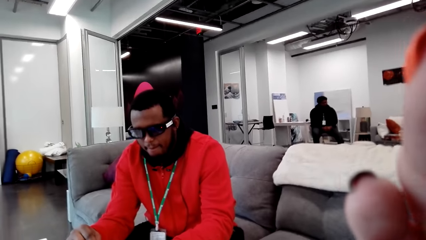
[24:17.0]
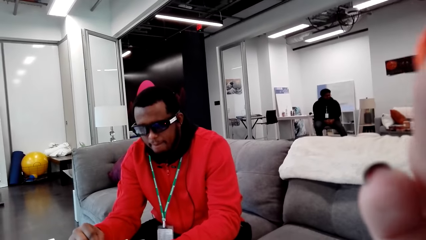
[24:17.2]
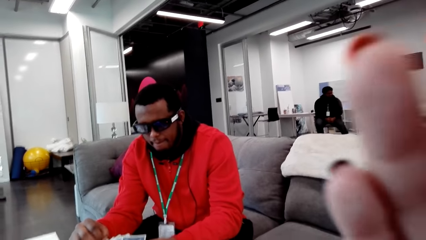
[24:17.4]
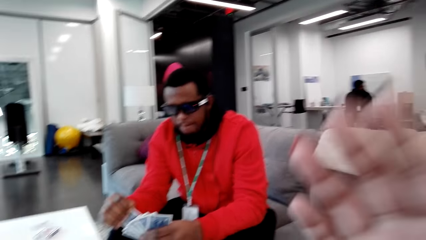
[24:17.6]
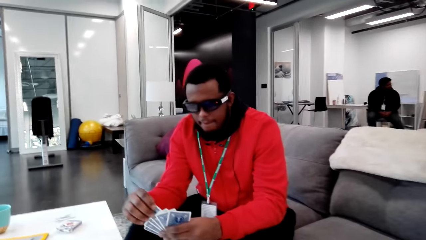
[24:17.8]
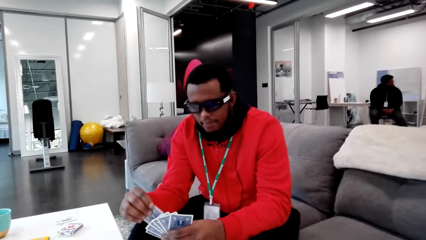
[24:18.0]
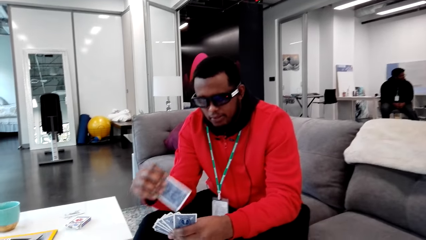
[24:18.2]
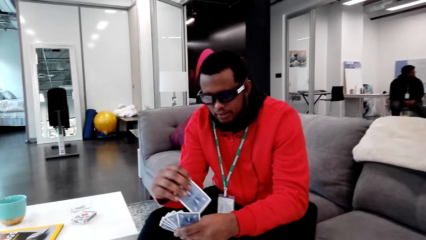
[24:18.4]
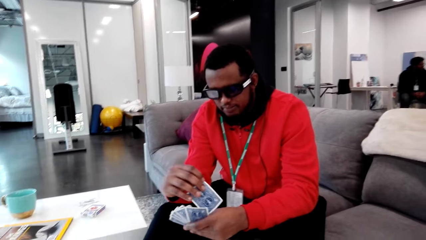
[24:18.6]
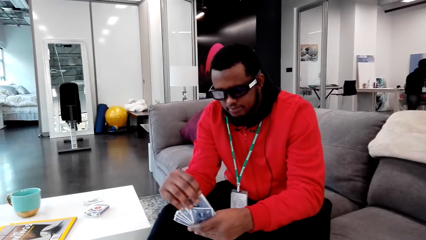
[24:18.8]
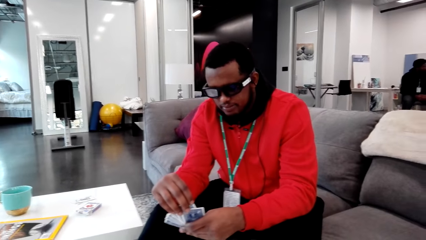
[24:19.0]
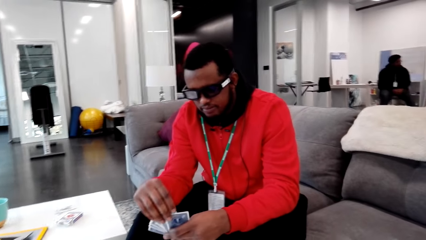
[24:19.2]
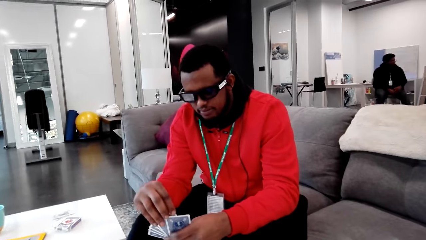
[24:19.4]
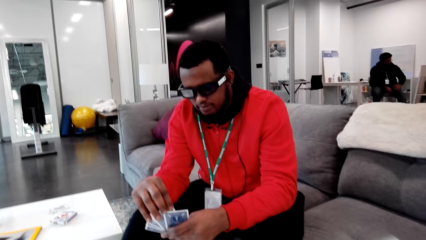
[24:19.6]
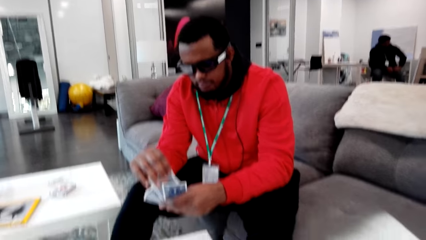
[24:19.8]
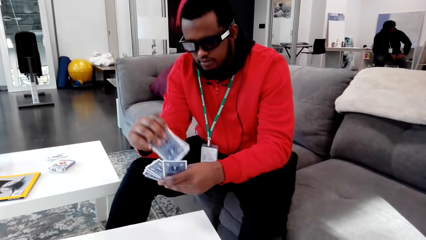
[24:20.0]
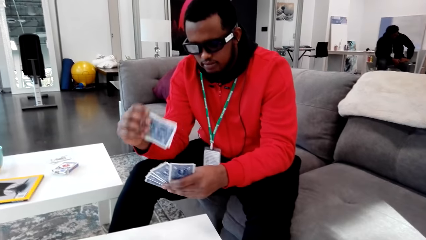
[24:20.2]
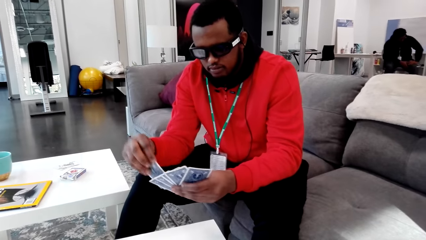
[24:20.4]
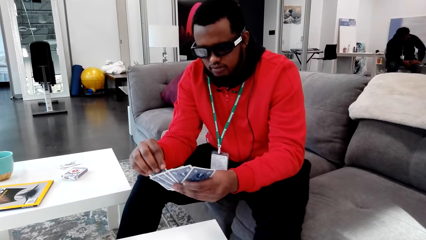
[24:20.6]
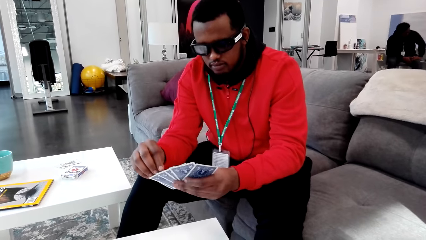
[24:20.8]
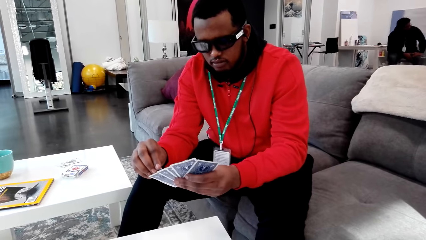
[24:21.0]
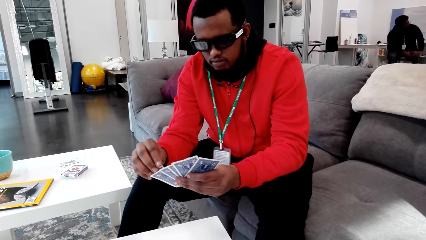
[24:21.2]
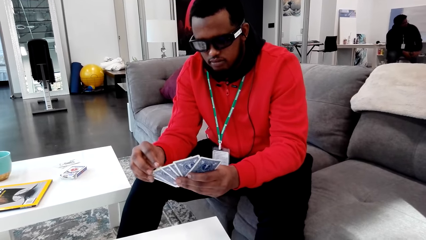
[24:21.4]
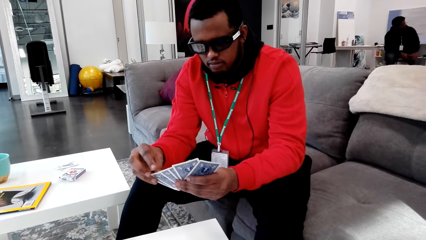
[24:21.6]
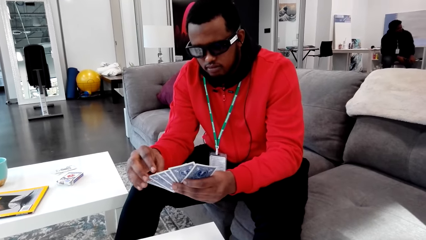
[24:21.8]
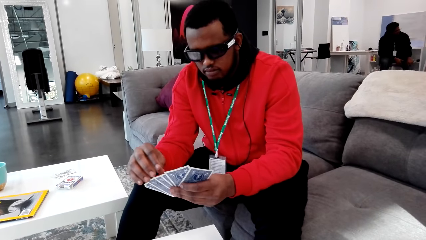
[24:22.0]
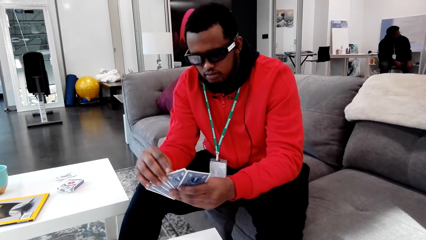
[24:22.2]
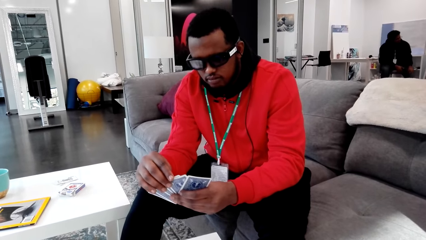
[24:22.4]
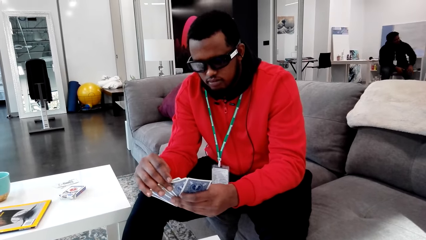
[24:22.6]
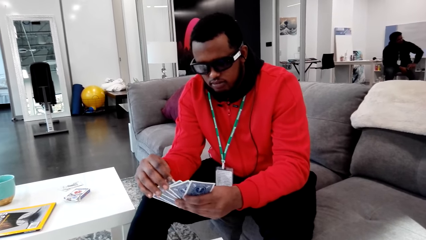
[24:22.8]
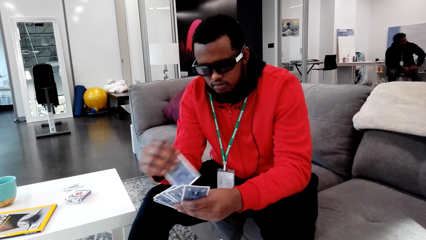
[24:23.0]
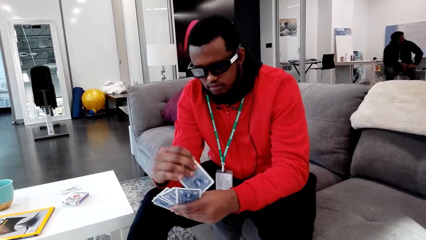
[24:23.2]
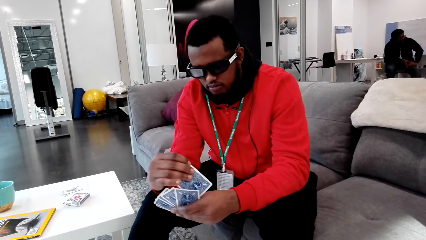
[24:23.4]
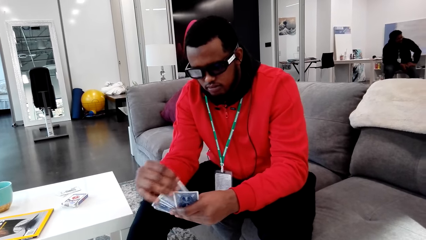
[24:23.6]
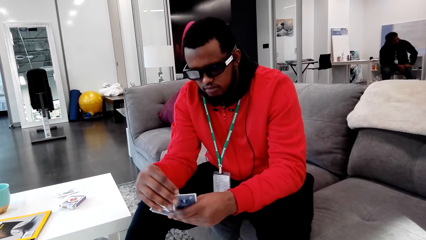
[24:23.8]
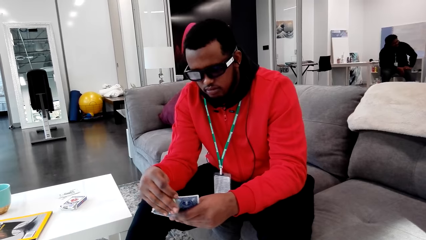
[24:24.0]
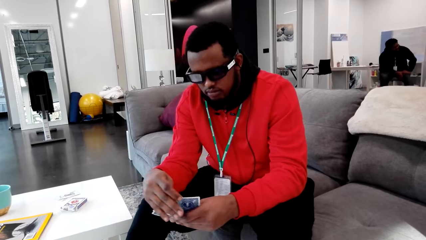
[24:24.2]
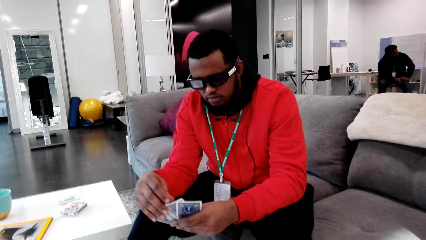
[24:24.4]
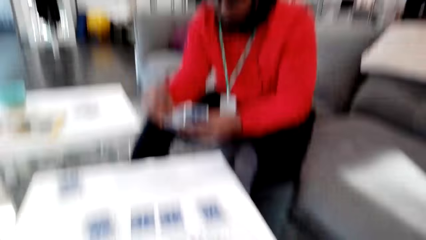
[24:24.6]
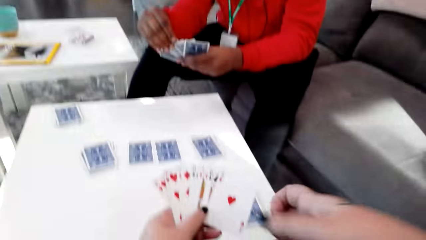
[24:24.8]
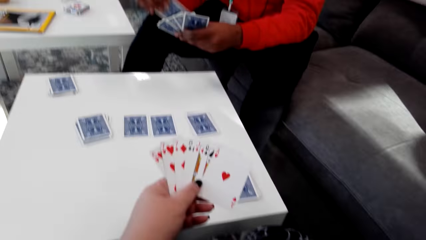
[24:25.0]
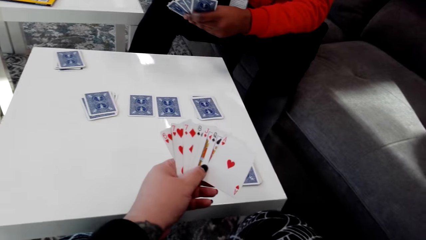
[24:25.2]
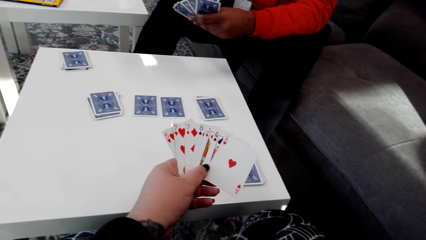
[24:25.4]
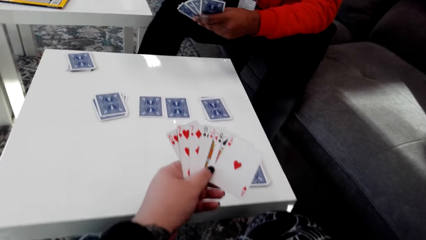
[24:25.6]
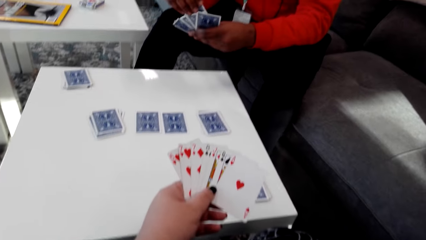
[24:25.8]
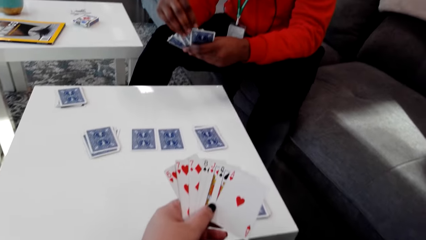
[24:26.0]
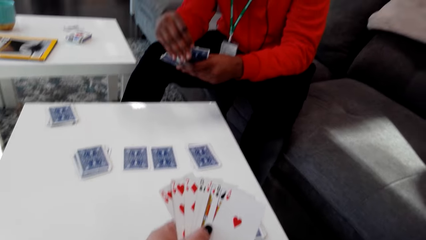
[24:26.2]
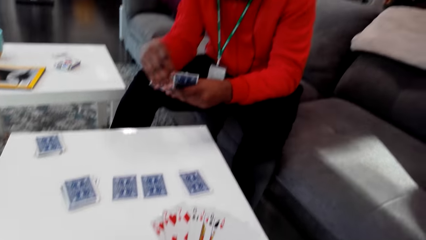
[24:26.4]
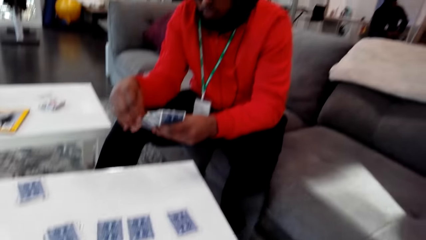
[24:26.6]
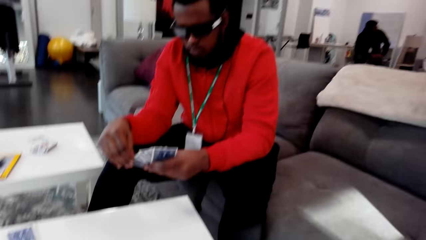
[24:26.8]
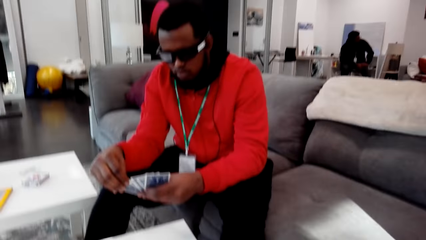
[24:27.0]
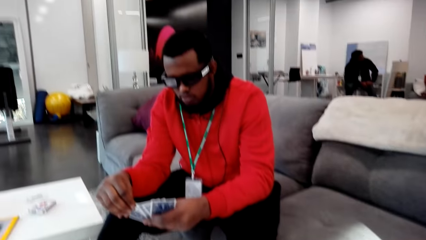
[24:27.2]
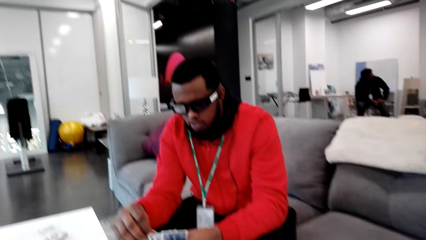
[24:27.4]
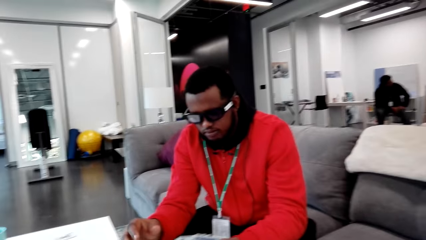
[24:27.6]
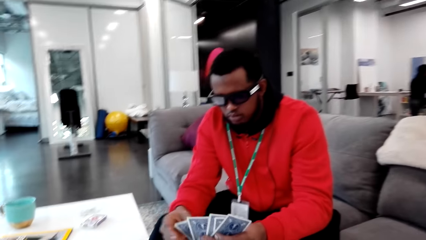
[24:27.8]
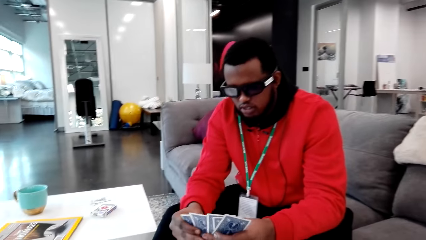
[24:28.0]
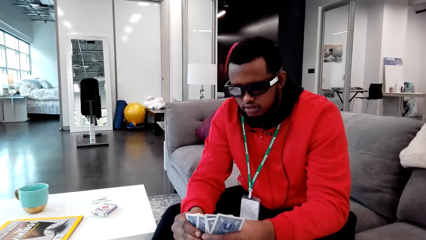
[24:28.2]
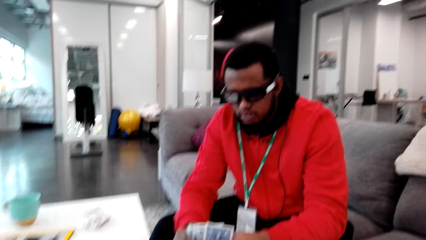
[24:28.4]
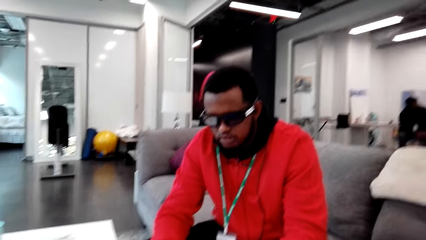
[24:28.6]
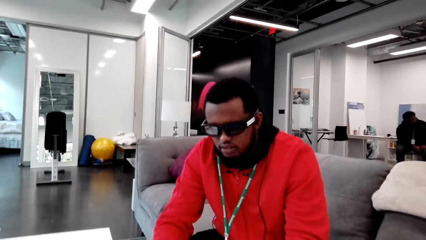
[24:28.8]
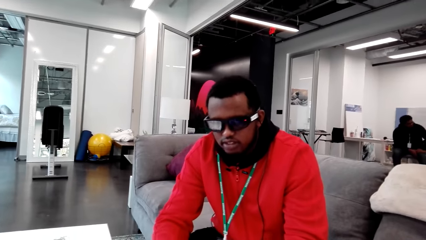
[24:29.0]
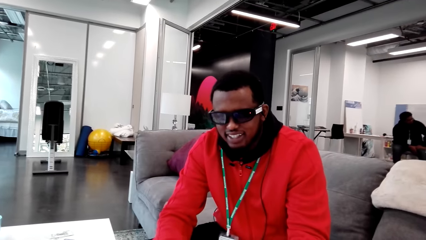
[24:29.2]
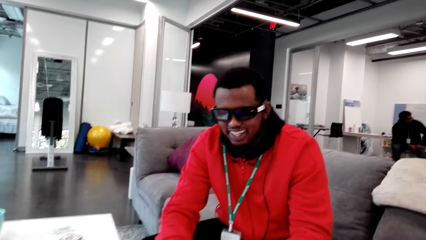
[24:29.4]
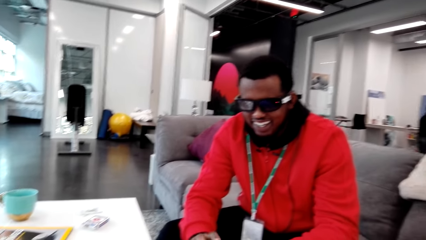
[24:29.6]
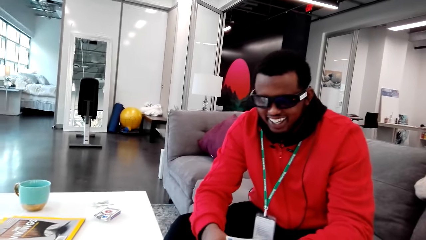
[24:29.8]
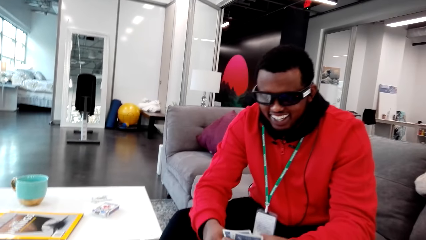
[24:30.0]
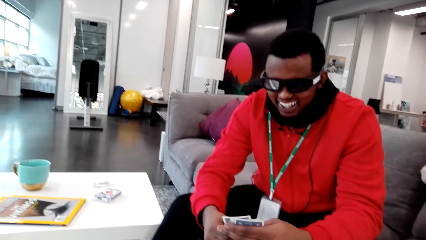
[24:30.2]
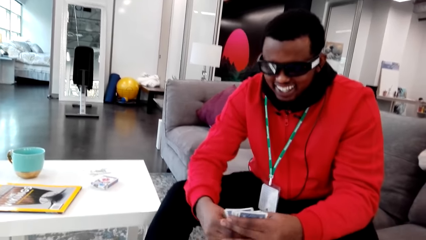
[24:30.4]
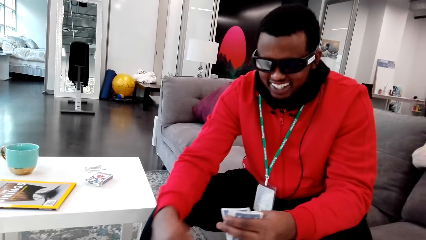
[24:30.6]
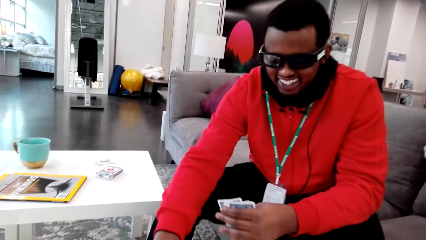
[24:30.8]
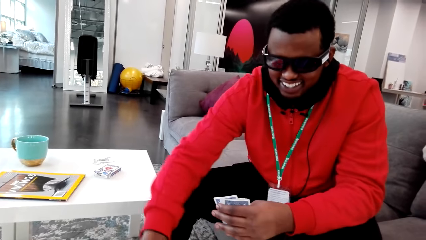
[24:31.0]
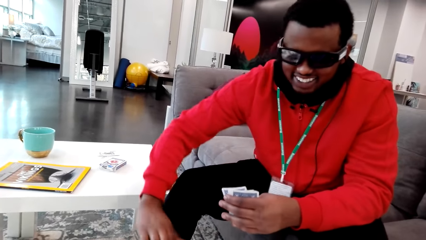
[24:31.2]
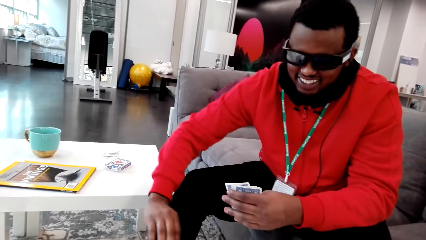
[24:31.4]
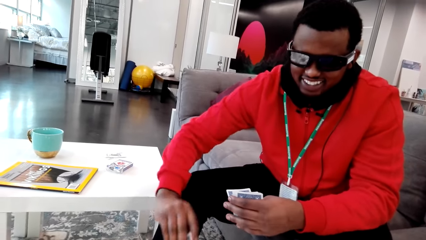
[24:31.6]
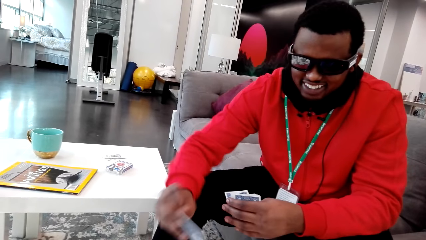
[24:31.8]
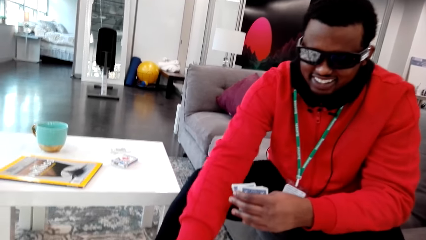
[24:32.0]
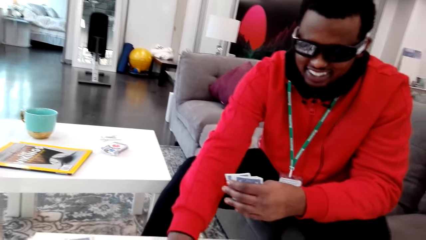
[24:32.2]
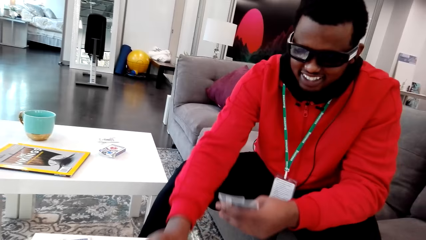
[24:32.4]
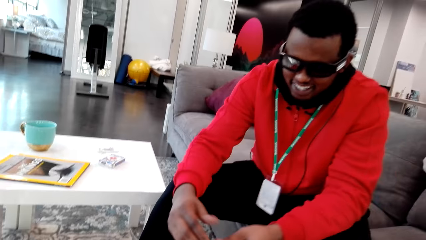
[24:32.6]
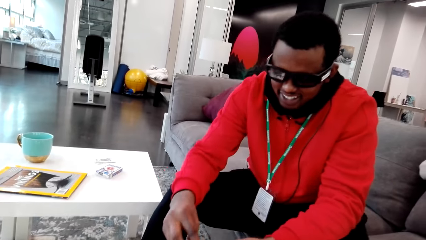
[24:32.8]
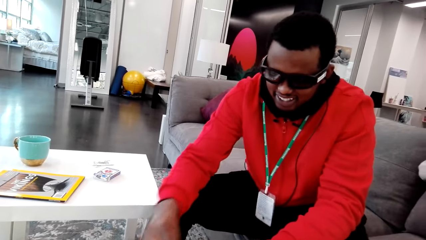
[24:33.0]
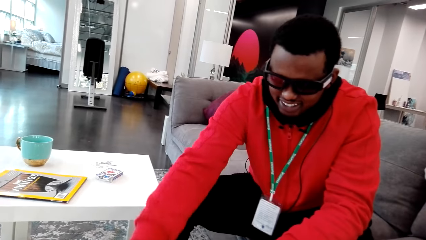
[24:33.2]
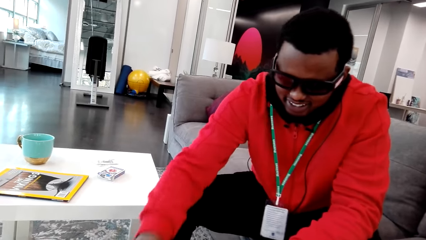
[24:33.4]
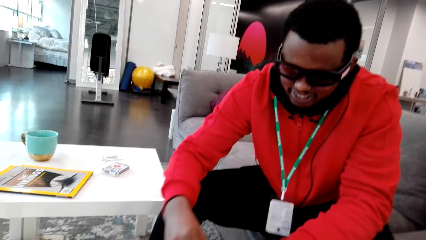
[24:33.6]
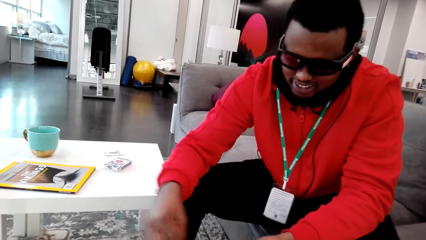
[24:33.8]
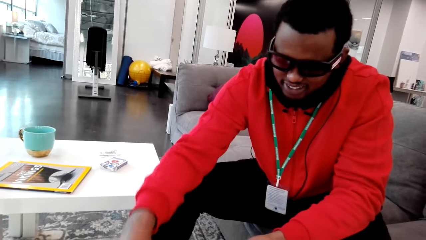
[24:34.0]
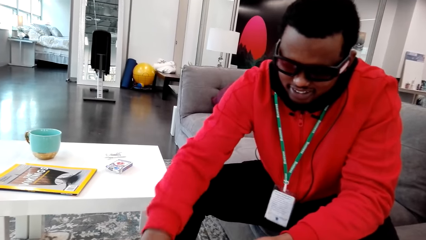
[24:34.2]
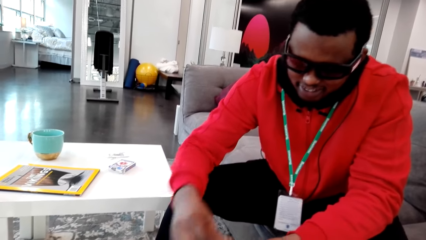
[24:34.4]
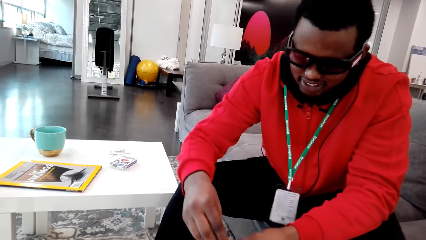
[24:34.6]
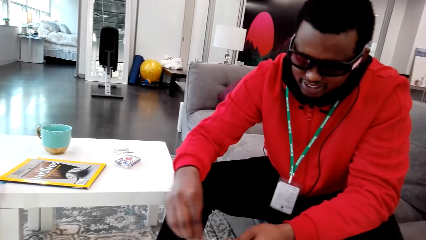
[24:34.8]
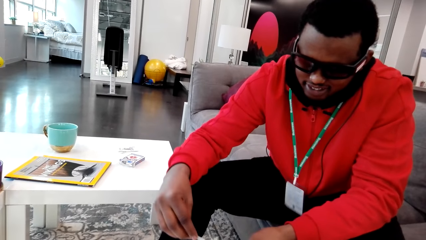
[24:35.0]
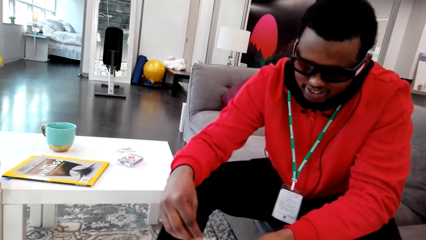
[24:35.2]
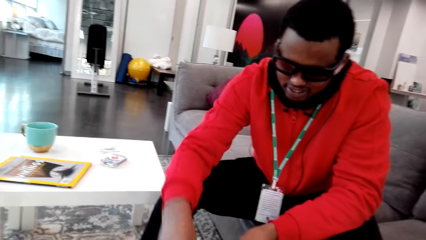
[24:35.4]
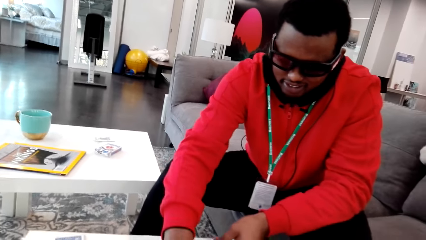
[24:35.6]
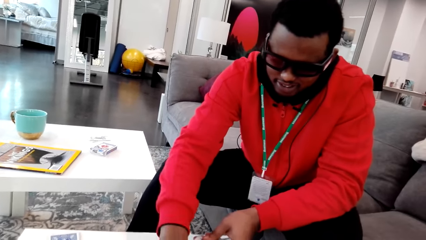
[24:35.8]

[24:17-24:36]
The camera wearer touches the camera. She touches her face. She looks at her cards. A man talks to the camera wearer. The camera wearer talks to the man. The man plays cards with the camera wearer. The man picks cards from the table.
